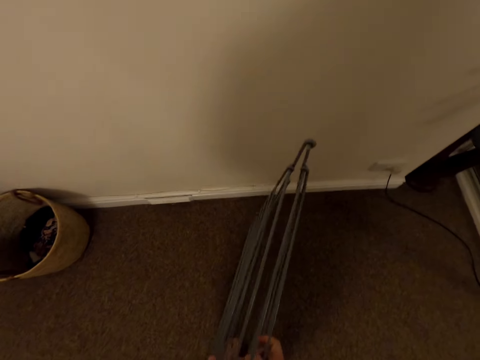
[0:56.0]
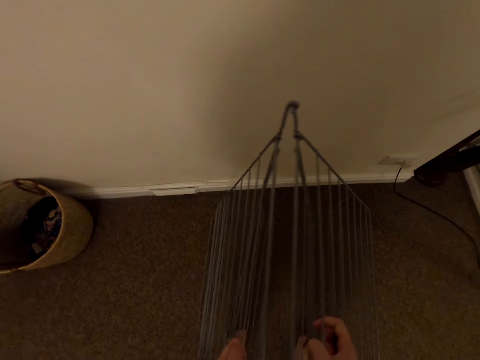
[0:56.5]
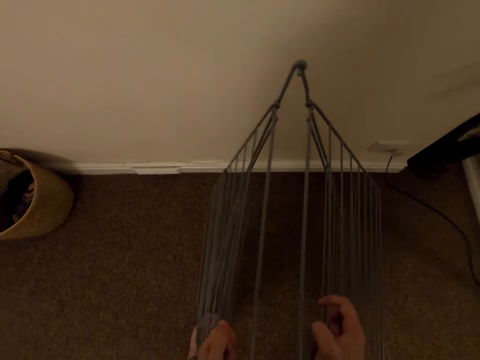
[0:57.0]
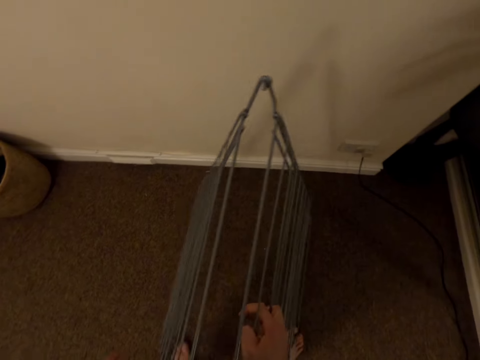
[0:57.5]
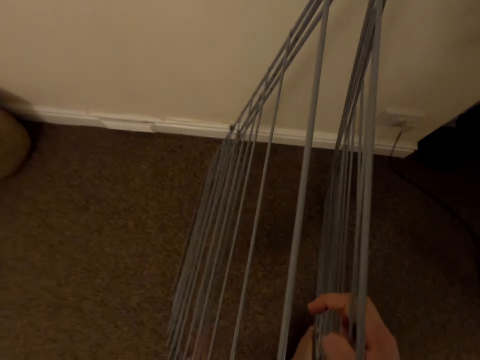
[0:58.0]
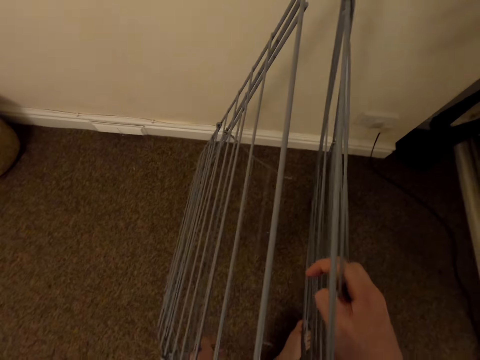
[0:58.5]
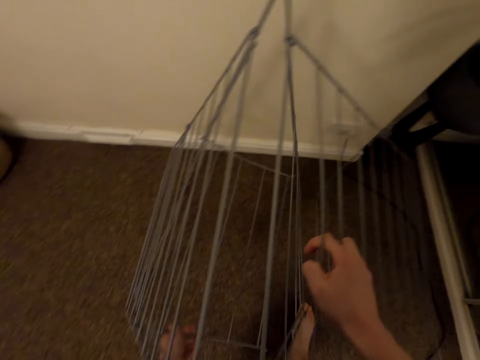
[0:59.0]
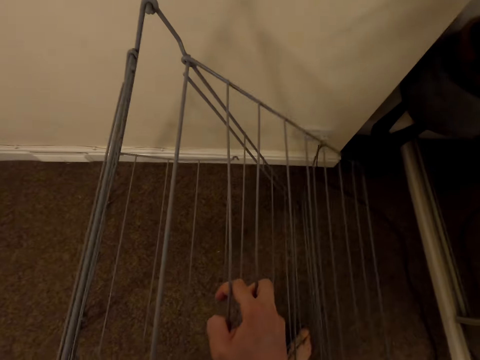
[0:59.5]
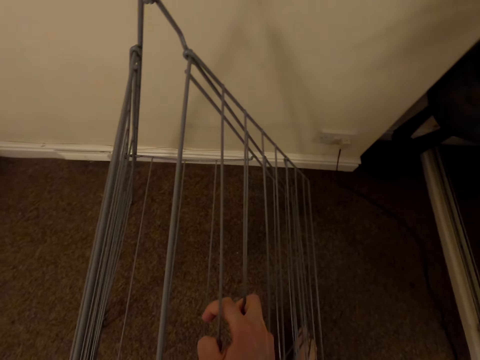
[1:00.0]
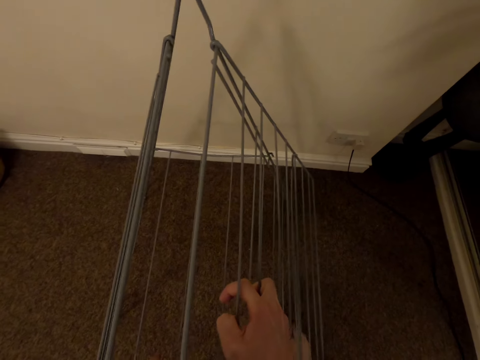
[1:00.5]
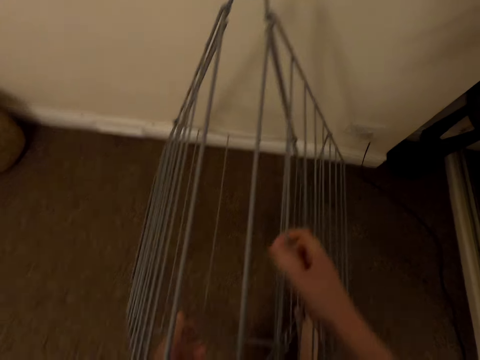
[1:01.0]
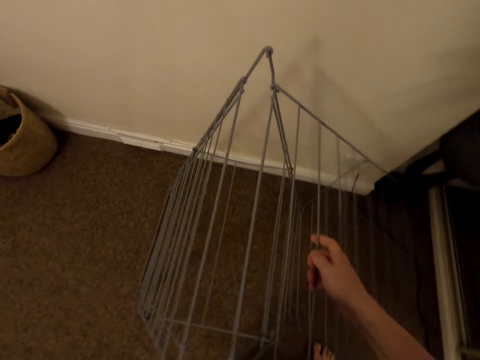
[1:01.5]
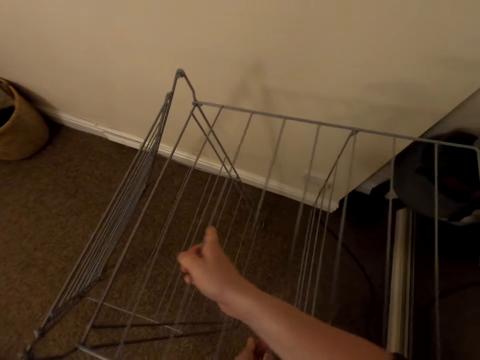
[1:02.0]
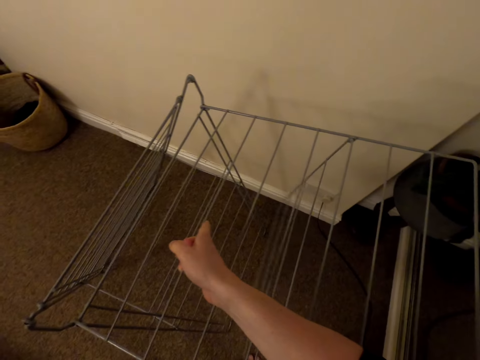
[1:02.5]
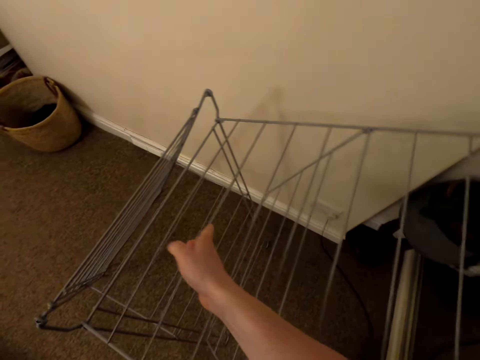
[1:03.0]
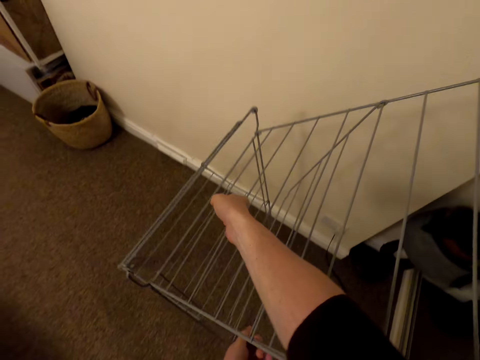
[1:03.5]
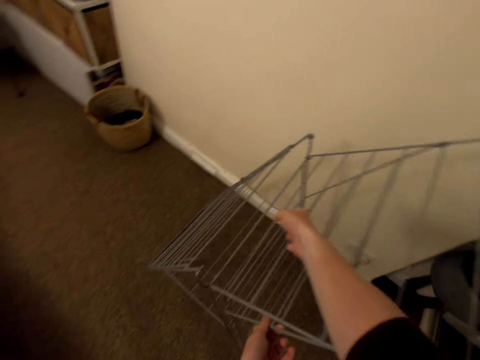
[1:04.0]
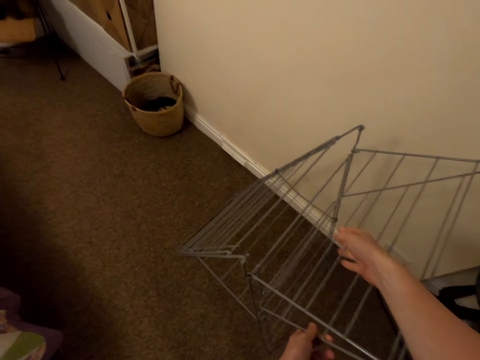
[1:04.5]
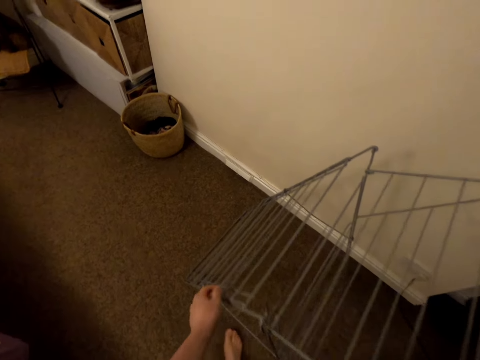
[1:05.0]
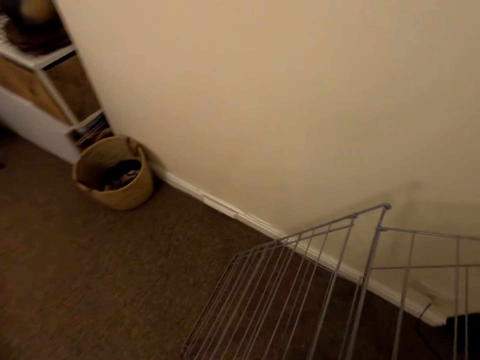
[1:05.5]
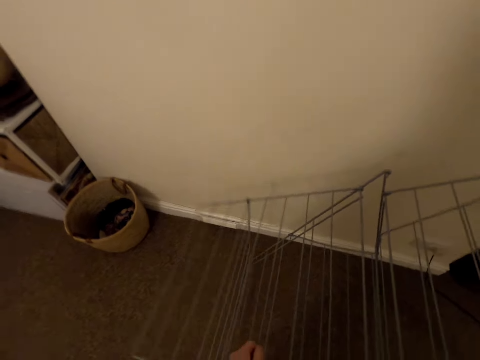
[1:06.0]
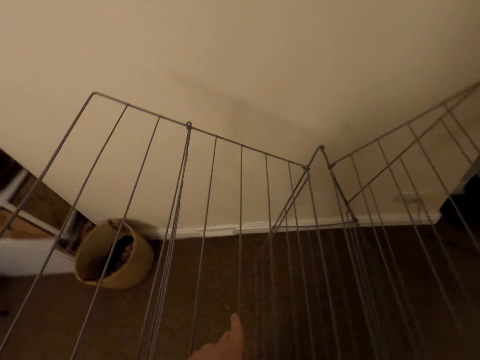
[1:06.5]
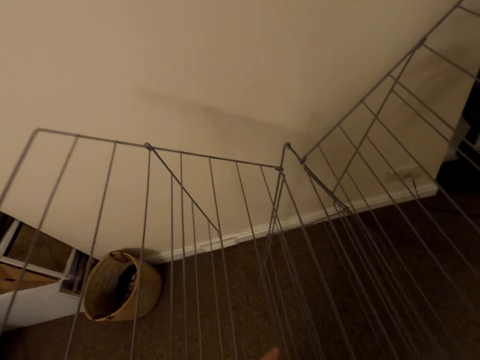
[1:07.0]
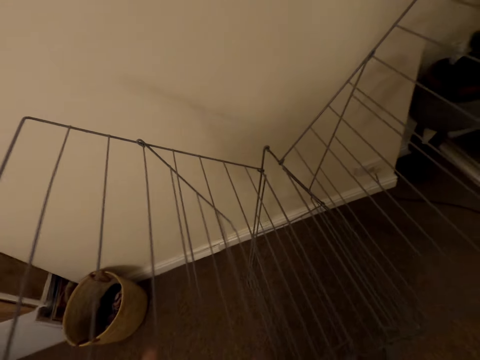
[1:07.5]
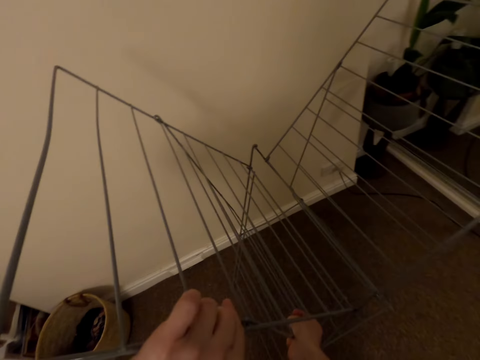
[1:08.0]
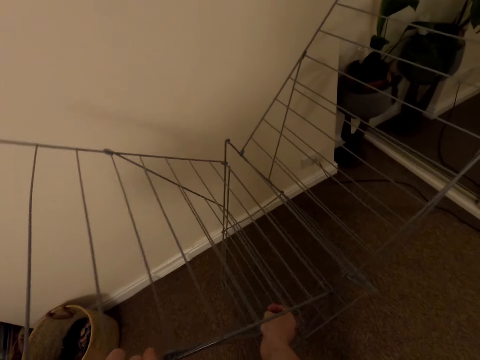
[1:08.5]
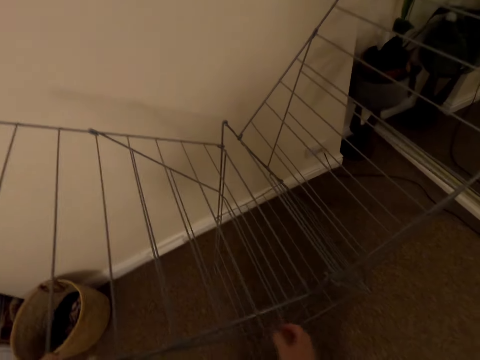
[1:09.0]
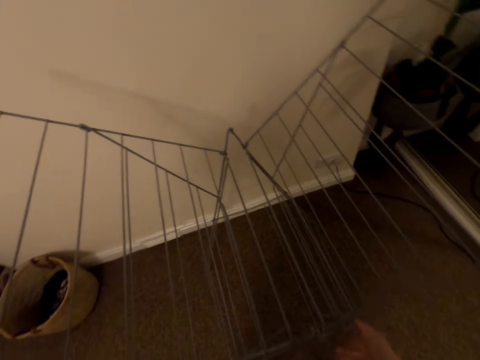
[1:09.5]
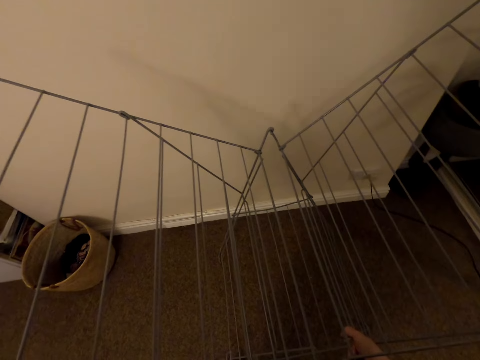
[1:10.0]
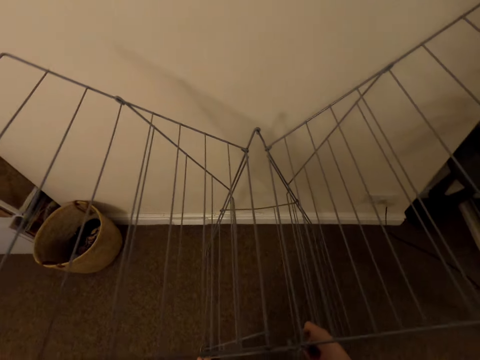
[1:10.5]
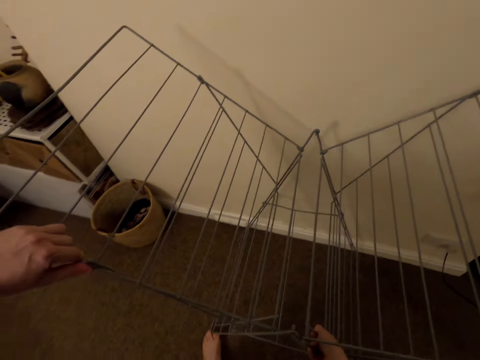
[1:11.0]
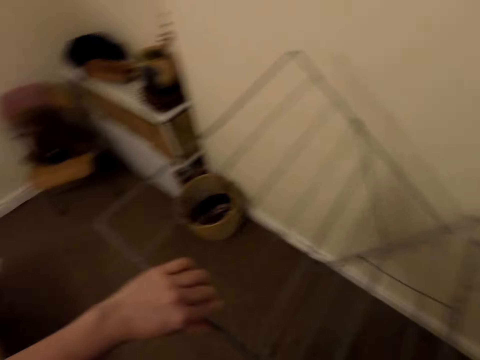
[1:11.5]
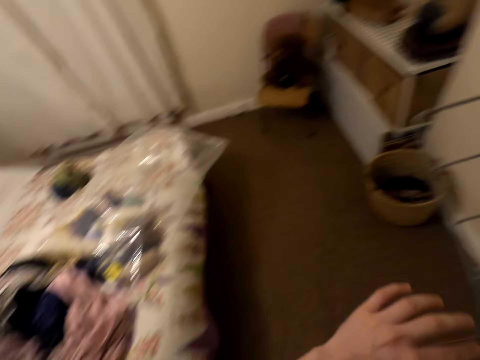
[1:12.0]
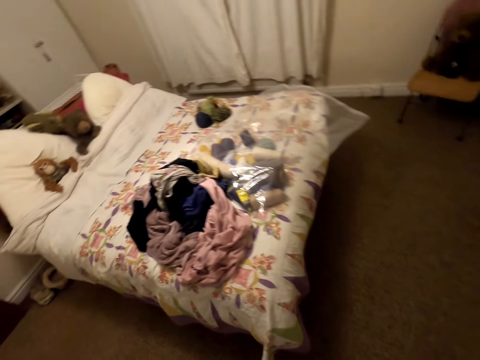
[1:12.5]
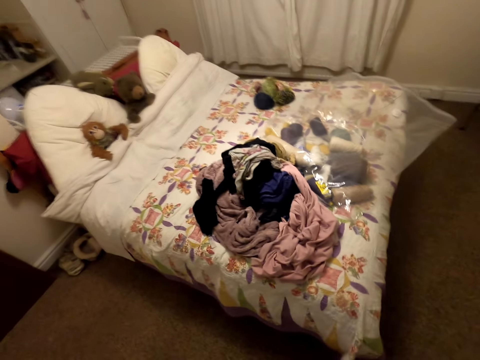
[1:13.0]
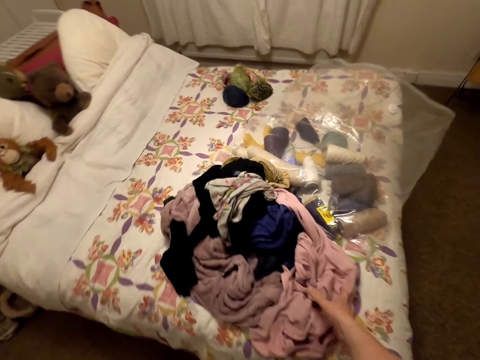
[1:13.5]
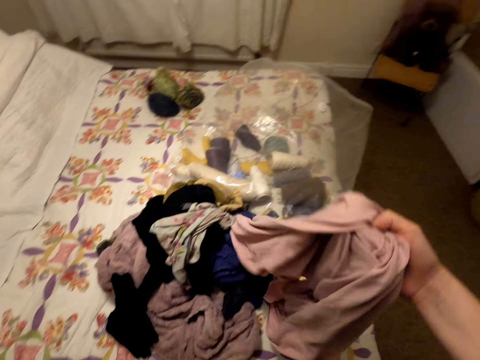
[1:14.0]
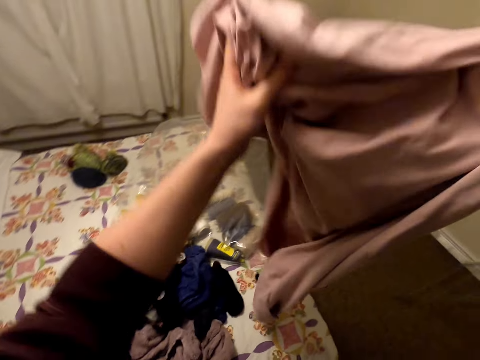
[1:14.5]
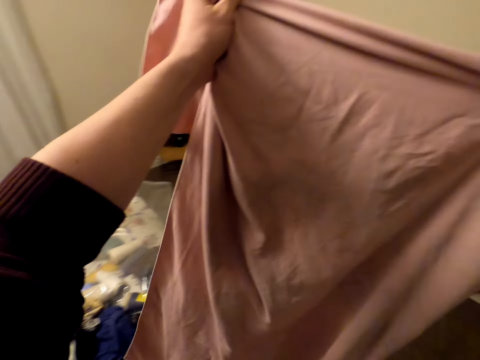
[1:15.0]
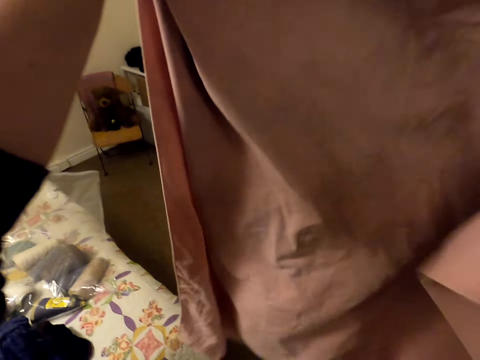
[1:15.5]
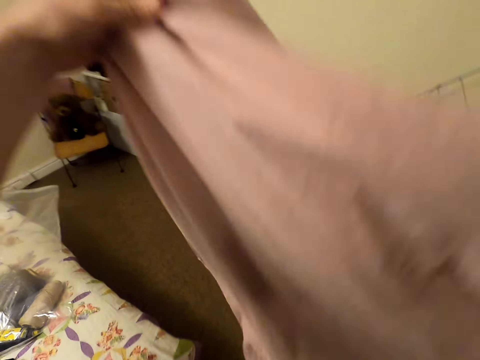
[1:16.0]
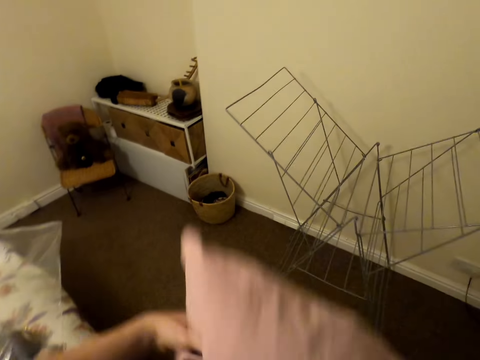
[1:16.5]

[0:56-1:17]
The camera wearer opens the clothes hanger. They turn around. They pick up a cloth on the bed.

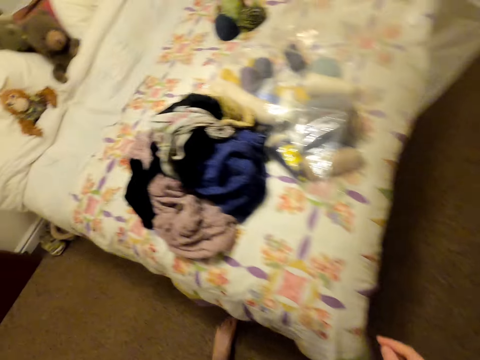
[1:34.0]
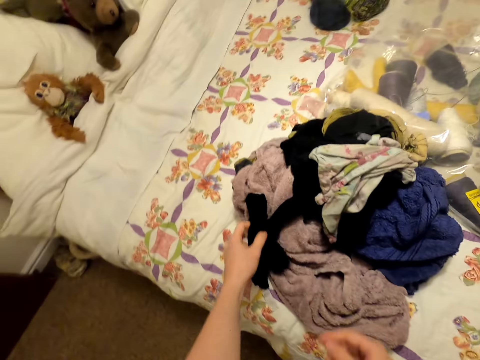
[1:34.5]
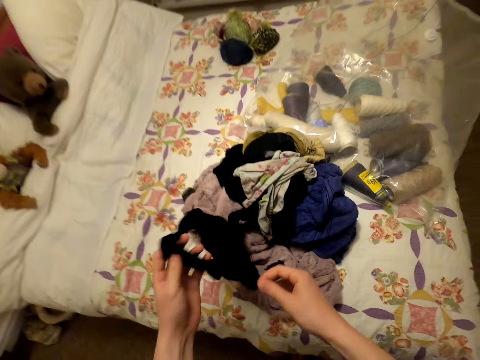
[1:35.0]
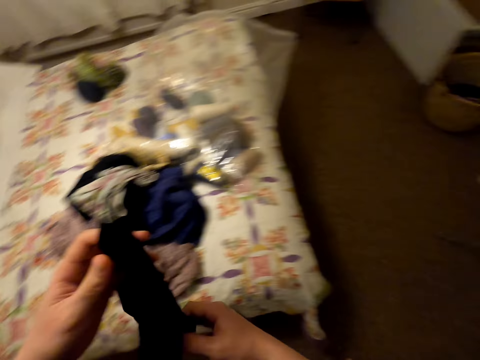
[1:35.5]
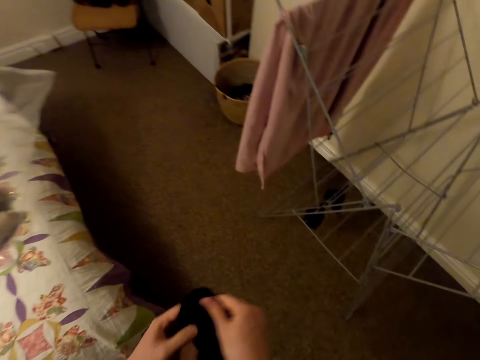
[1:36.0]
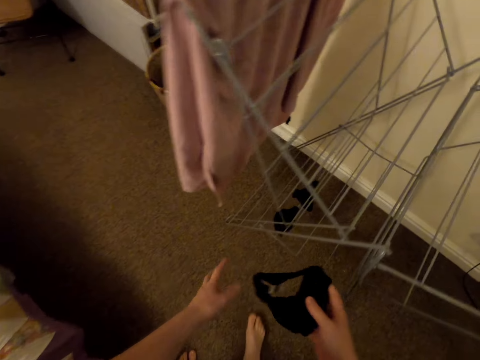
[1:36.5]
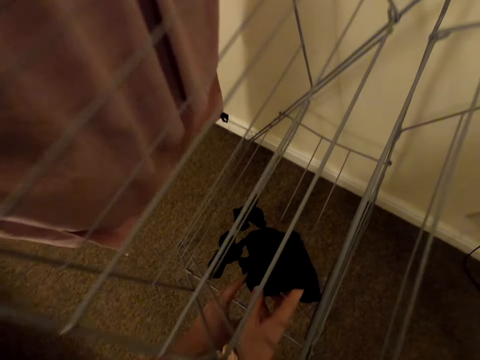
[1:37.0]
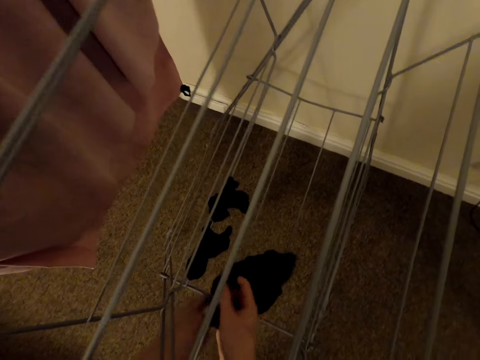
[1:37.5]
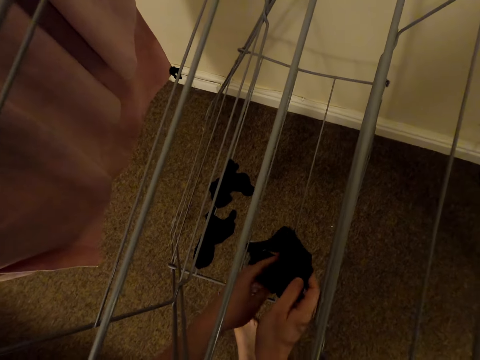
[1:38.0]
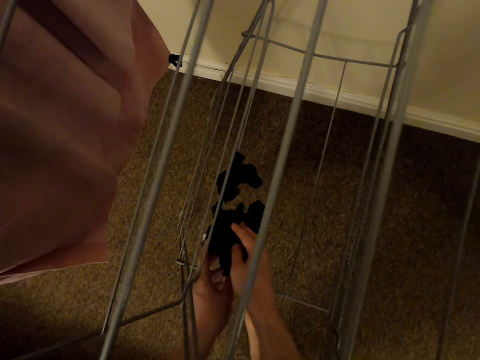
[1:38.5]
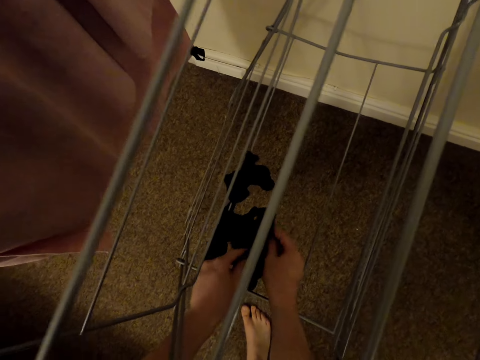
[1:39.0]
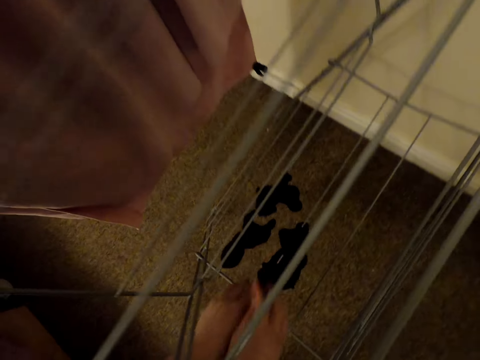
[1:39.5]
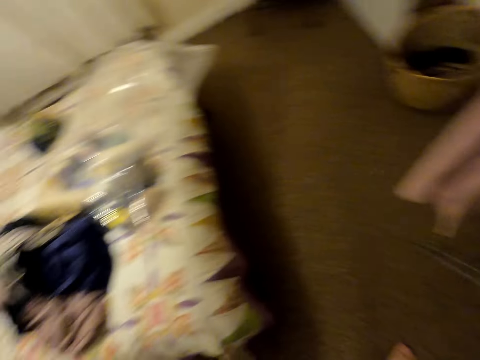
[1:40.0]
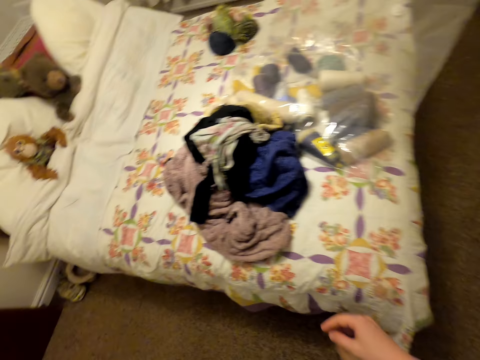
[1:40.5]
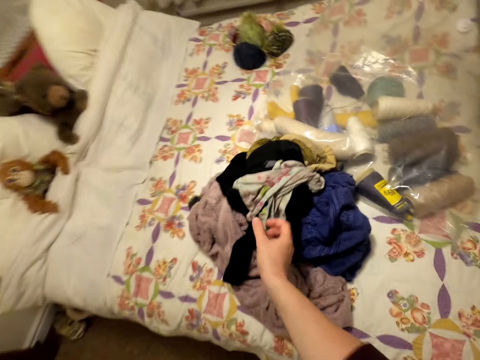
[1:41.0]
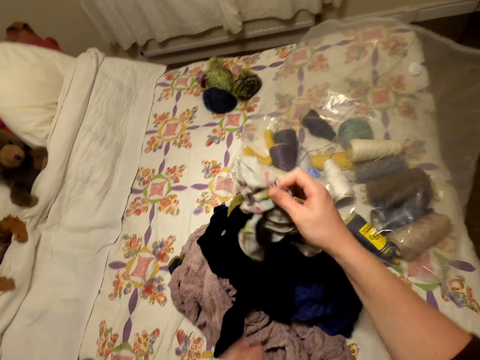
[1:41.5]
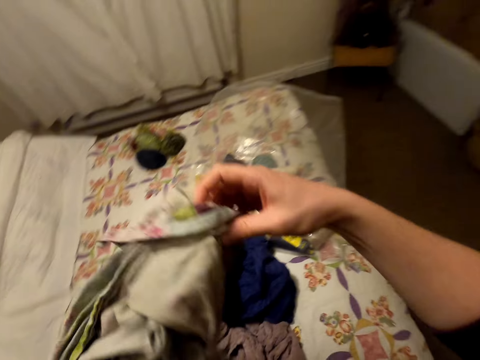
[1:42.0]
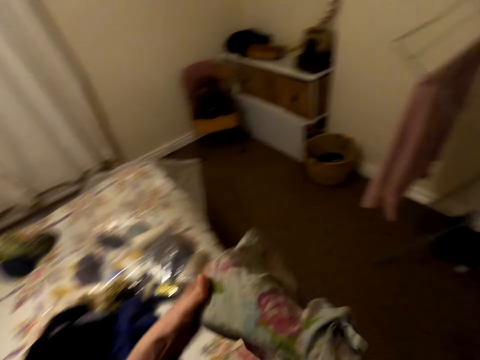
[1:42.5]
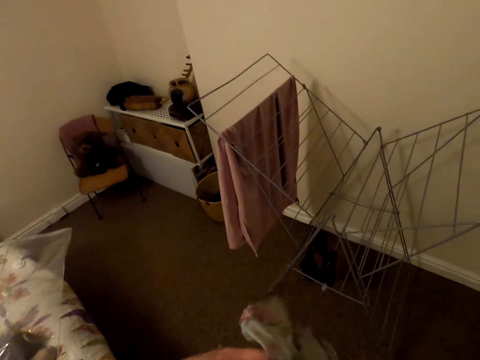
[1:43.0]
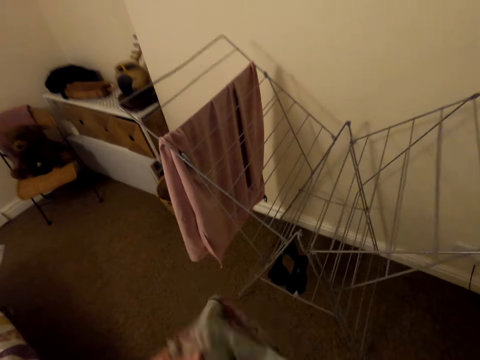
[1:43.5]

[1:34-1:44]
The camera wearer picks up a cloth on the bed. They hang the cloth. They move around. They pick up a cloth on the bed. They unfold the cloth.
